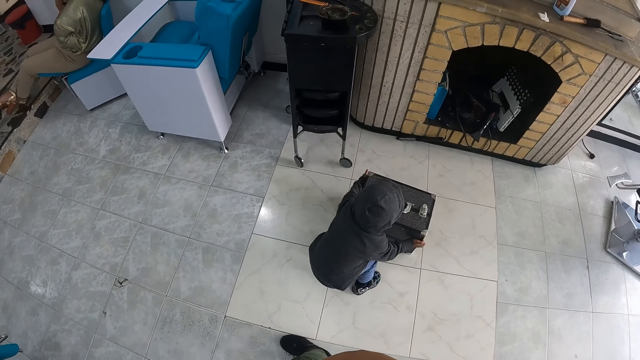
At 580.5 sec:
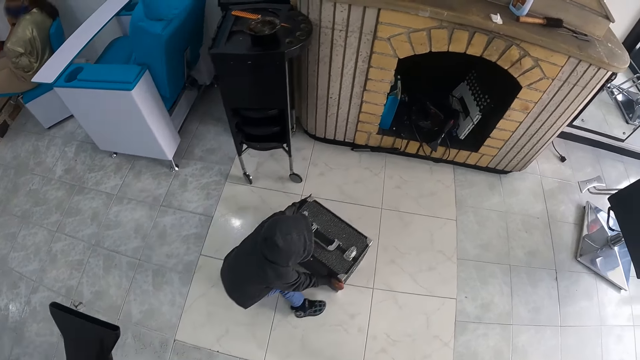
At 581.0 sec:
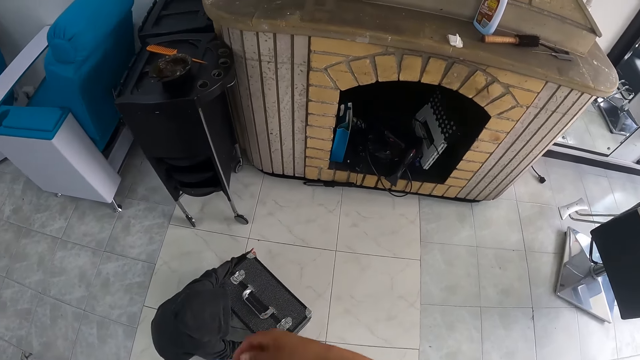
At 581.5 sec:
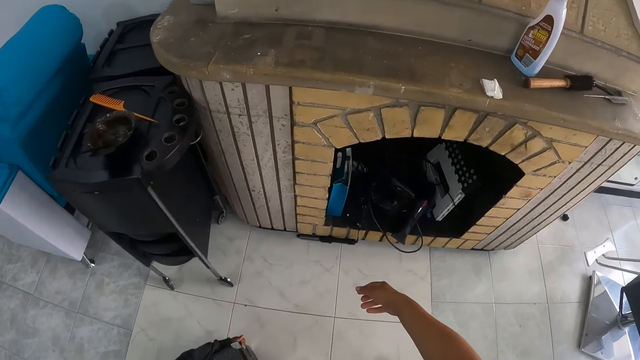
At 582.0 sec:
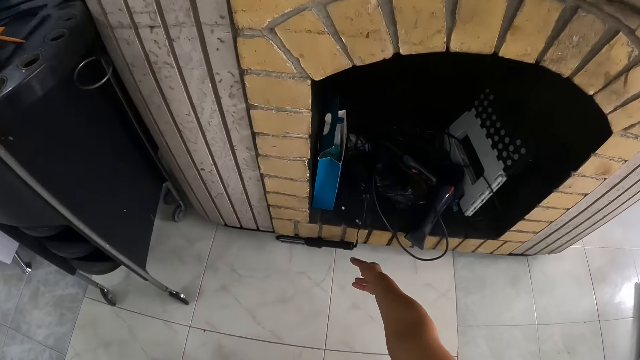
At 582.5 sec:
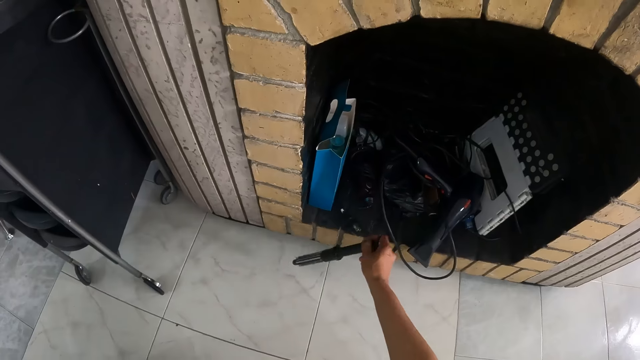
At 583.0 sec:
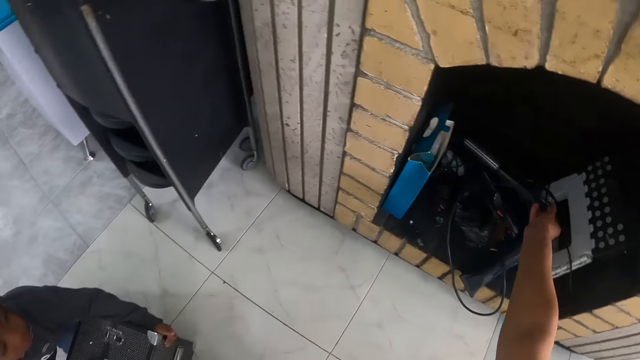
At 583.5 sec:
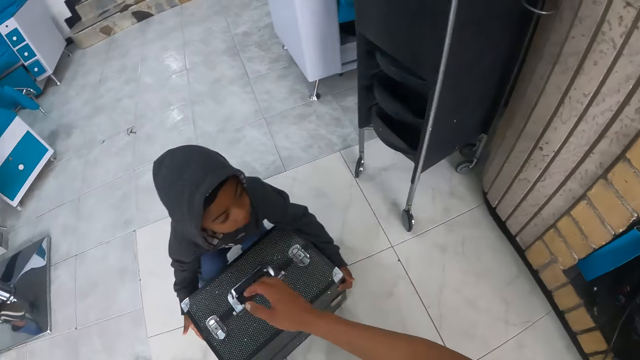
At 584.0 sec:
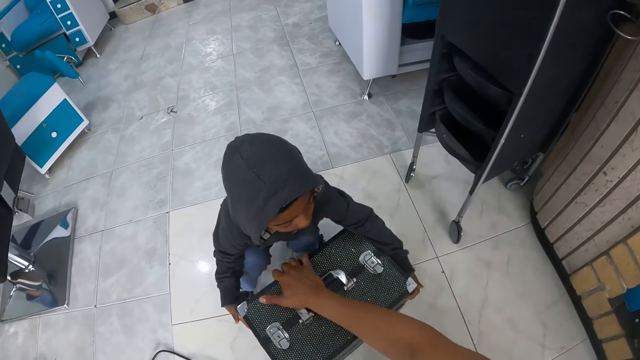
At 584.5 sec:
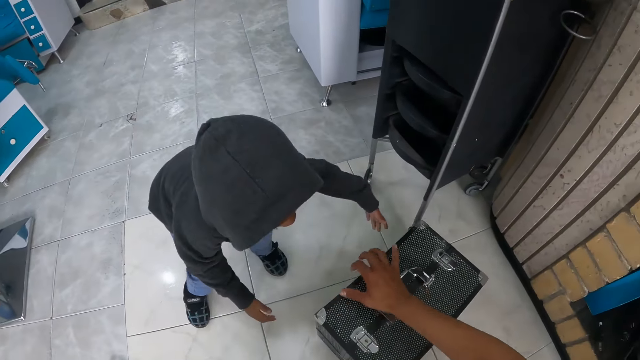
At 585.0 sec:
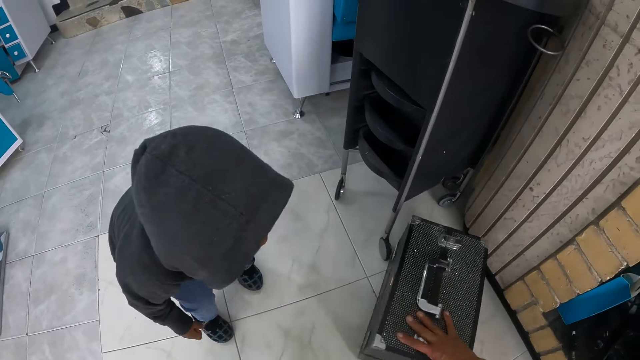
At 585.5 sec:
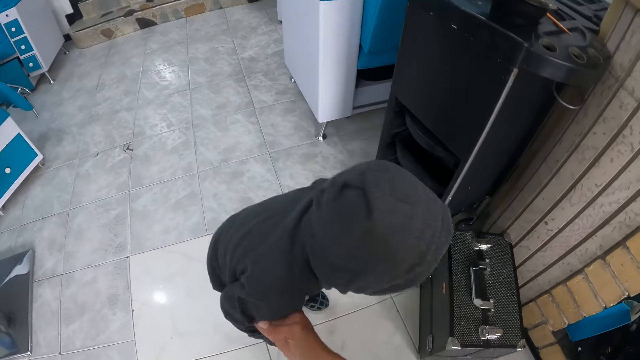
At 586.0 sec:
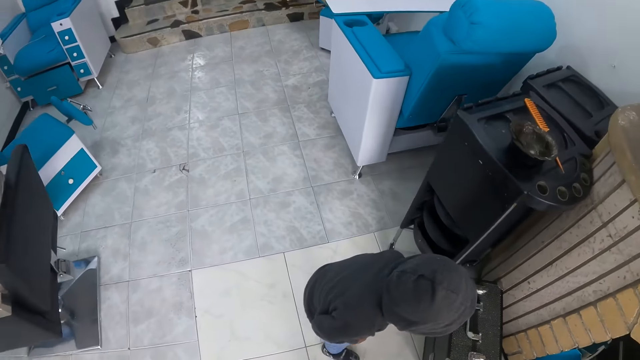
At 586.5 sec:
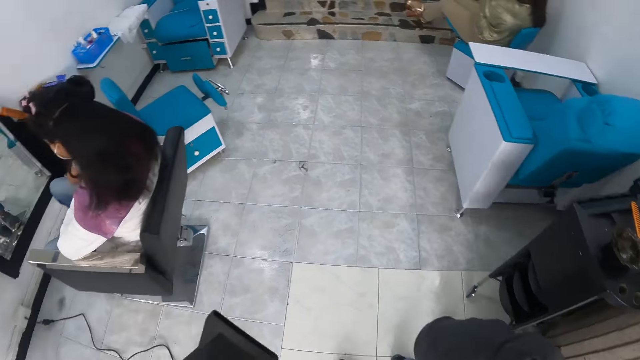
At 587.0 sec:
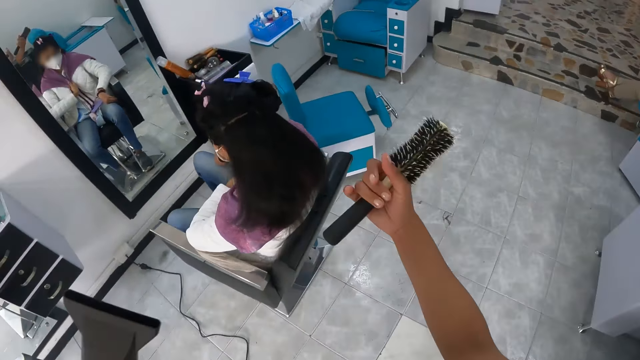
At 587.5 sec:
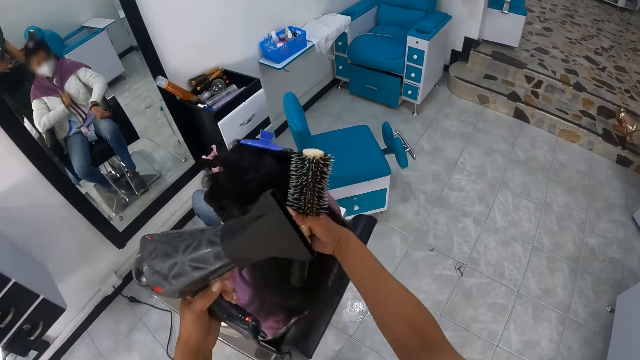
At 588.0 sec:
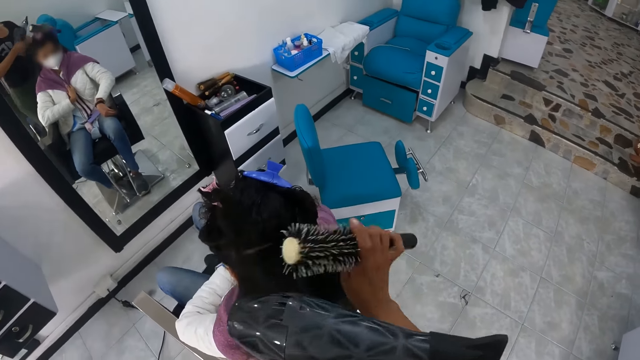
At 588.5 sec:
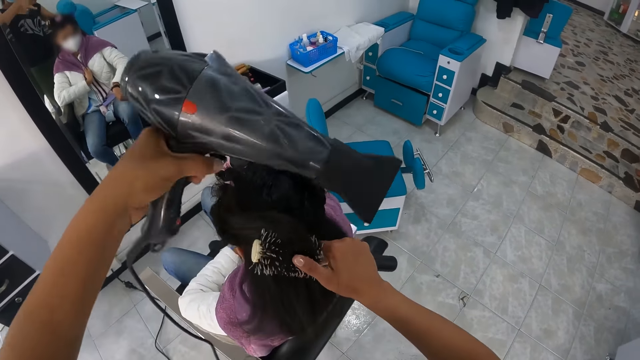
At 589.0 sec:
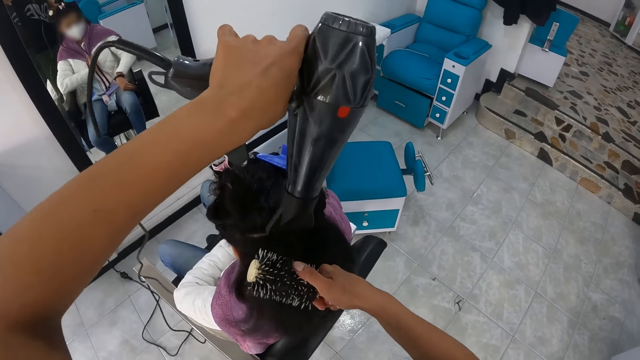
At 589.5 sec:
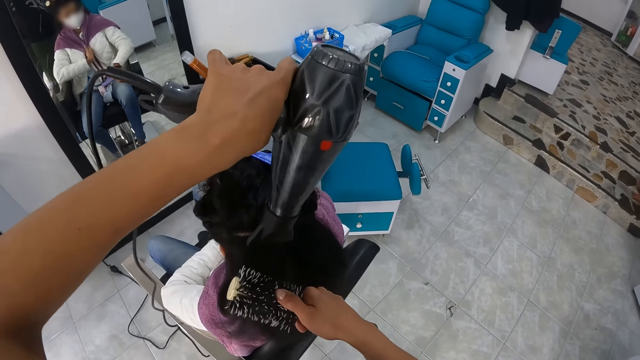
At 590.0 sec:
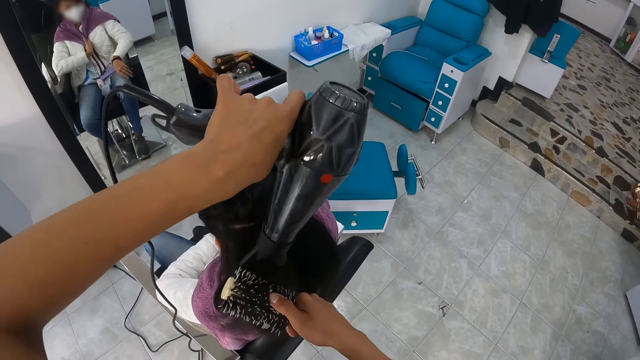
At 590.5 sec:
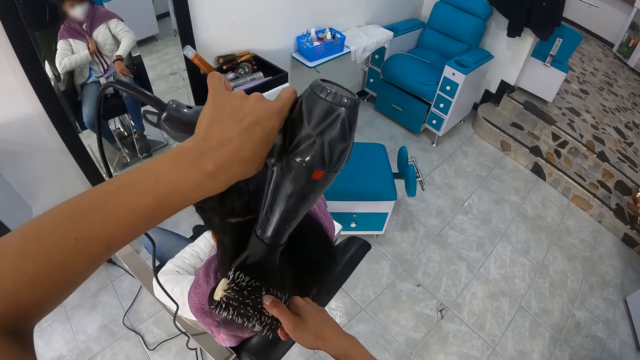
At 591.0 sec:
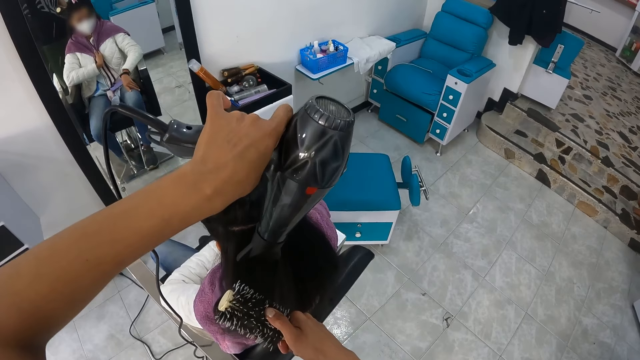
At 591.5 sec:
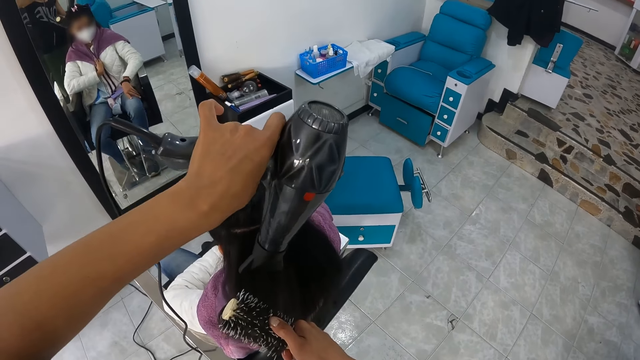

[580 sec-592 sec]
The camera wearer picks up a hair straightener with his right hand. He drops the hair straightener in a wall cupboard with his right hand. A child holds a beauty box with both hands in the room. The camera wearer pulls the bag from the child with his right hand. He pushes the beauty box on the wall with the right hand. He holds the child with the right hand. A woman sits on a salon chair in the room. The camera wearer straightens the hair with a rolling hair brush comb. He blows dry the hair of a man with the hair dryer in his left hand and a blowout brush in his right hand. He straightens the hair of the woman with a blow dry machine.

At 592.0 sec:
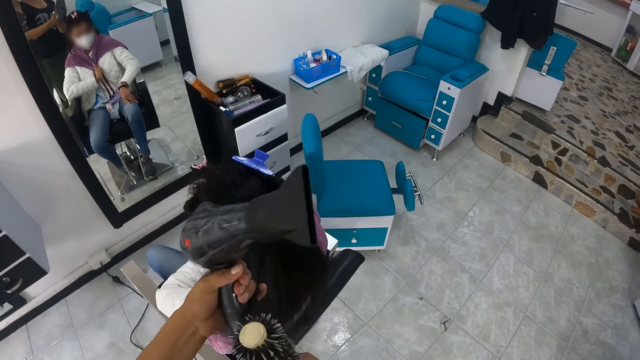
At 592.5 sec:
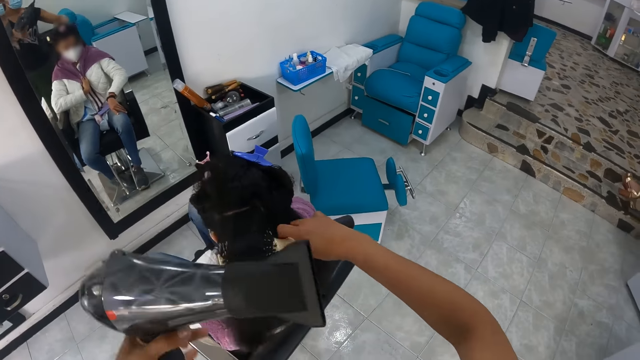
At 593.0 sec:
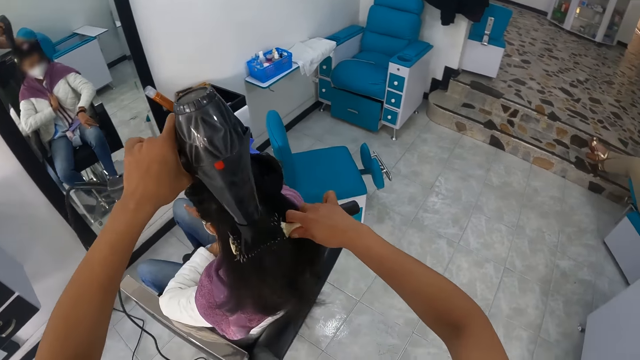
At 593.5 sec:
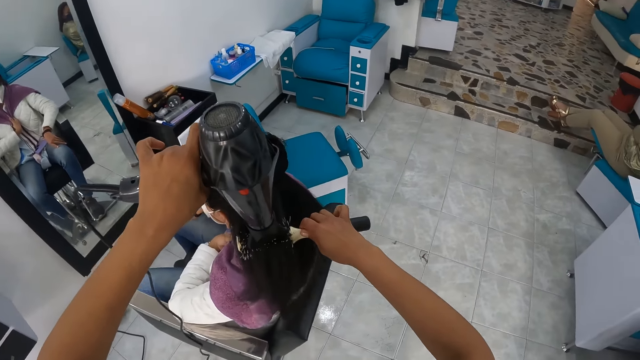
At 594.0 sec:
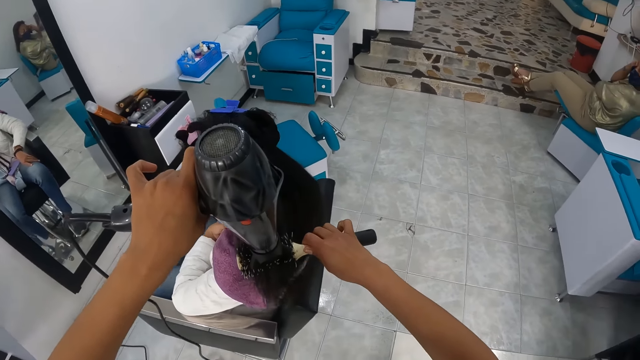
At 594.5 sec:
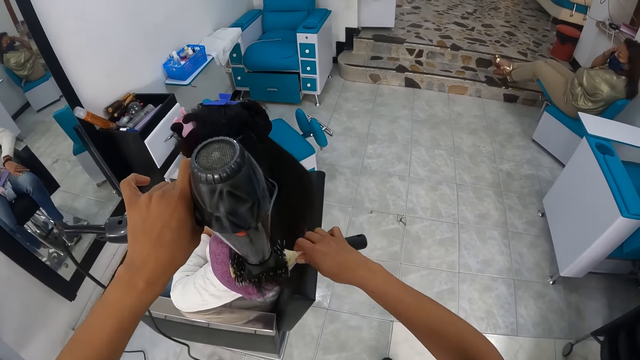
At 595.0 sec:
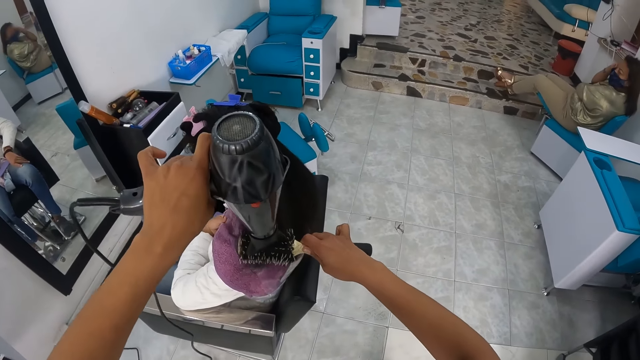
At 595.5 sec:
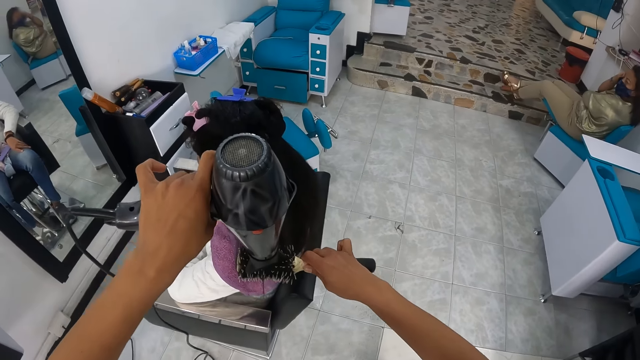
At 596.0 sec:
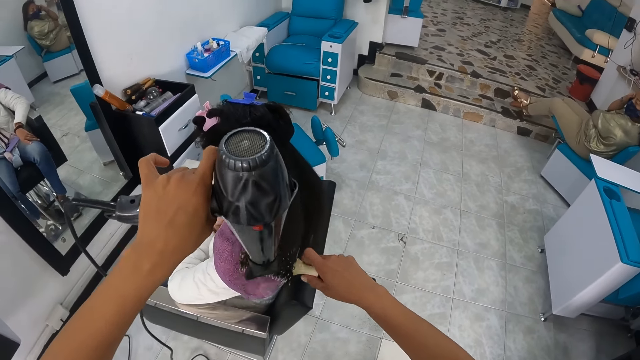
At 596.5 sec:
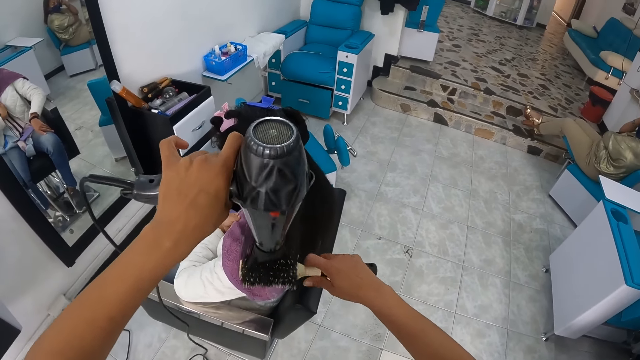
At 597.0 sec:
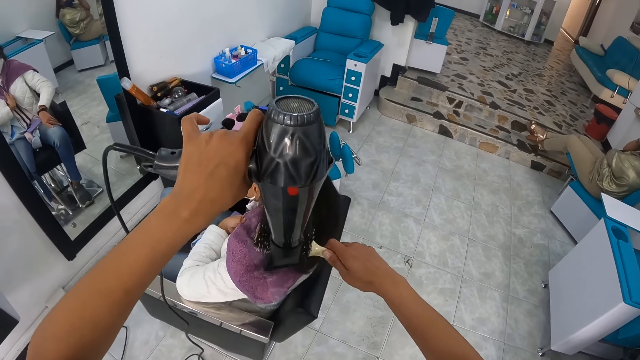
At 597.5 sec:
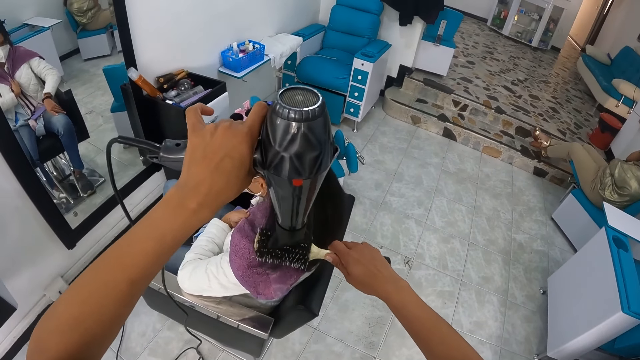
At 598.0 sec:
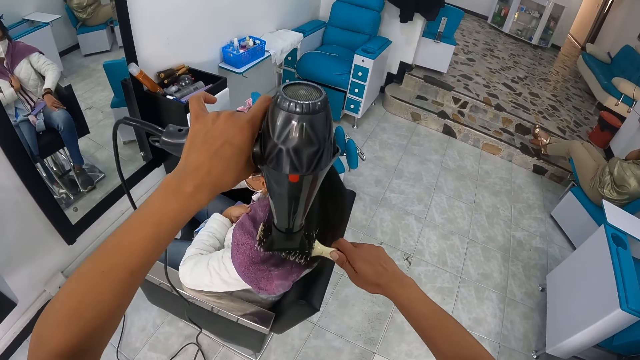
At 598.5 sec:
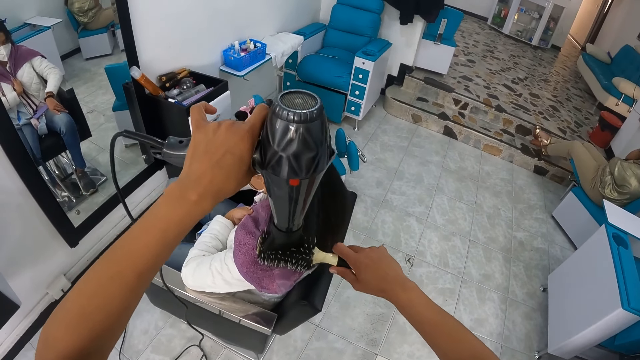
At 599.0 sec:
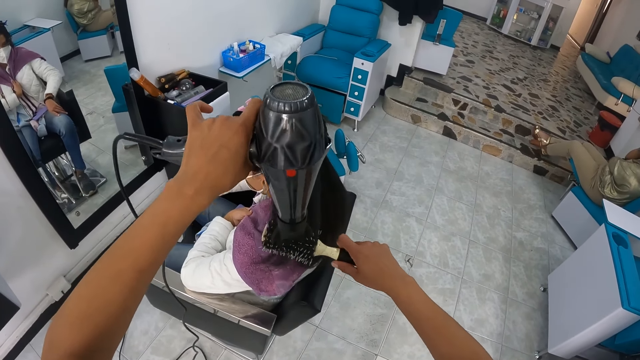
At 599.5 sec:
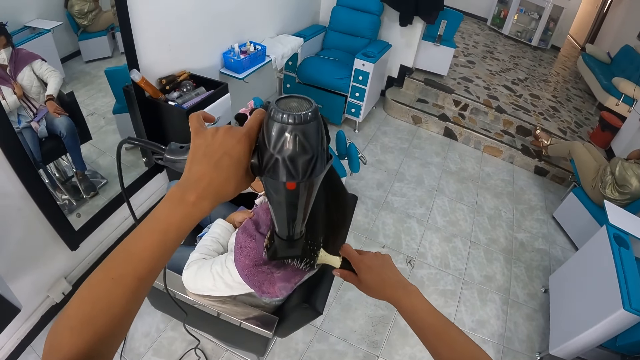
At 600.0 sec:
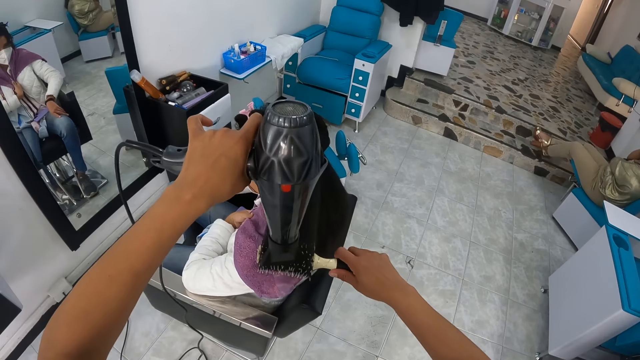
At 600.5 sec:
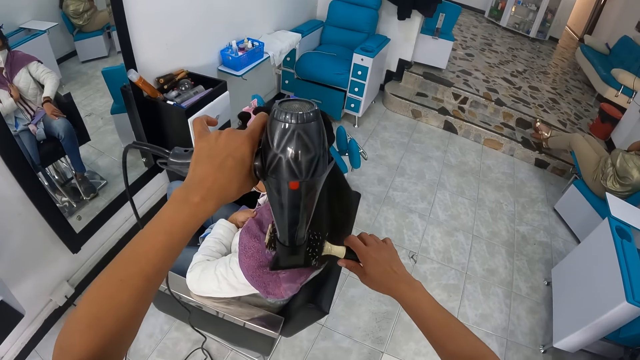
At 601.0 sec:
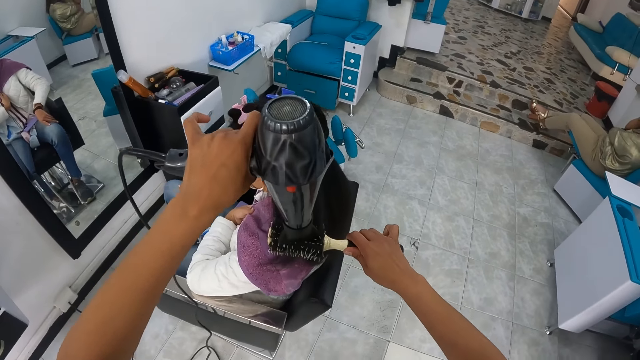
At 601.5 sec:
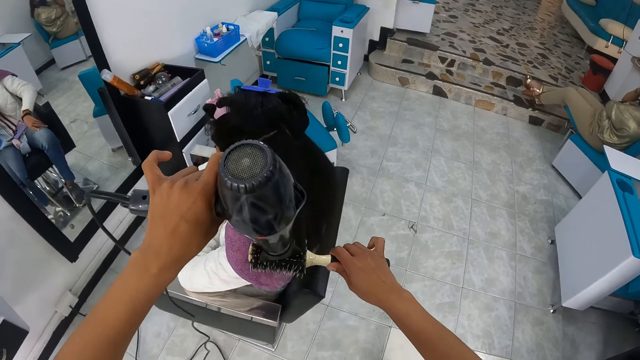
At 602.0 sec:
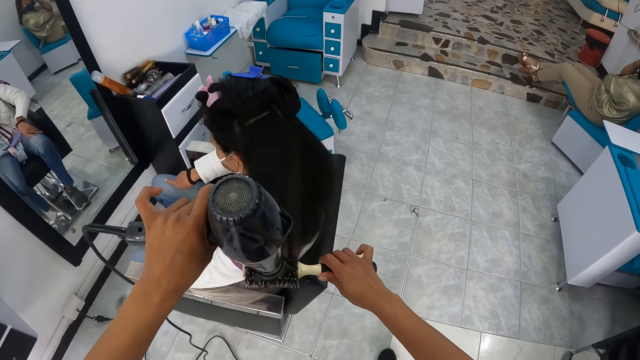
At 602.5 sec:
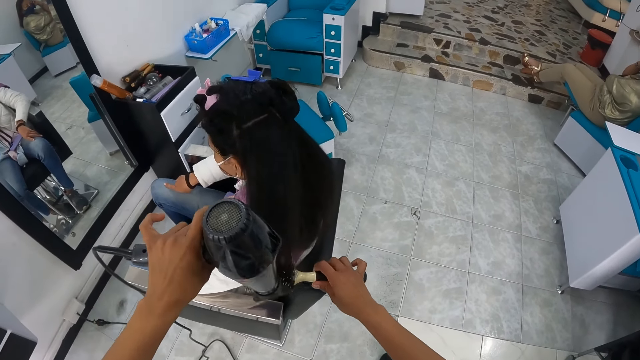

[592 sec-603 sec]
The camera wearer touches the hair with the left hand. They straighten the hair with a rolling hair brush comb. They straighten the hair of the lady with a blow dry machine.
